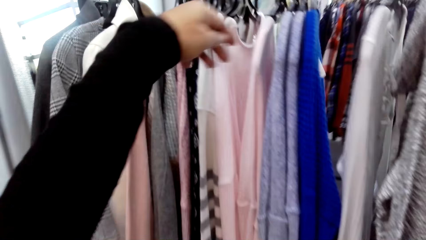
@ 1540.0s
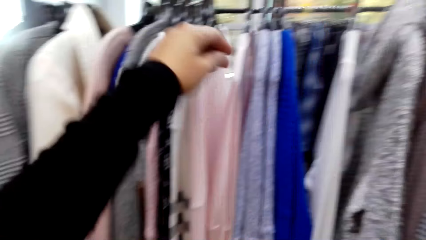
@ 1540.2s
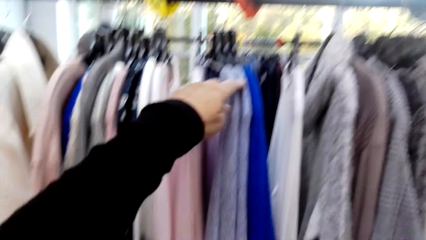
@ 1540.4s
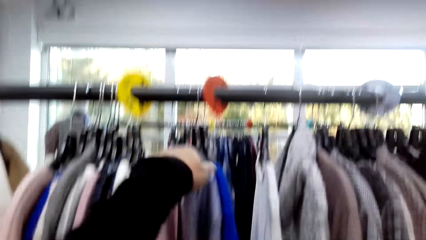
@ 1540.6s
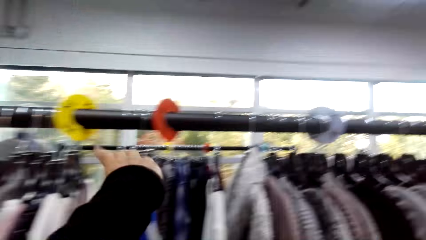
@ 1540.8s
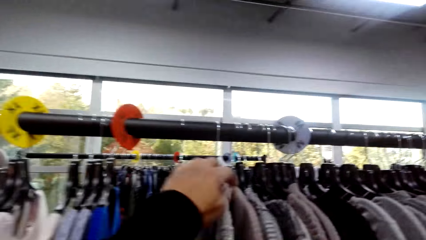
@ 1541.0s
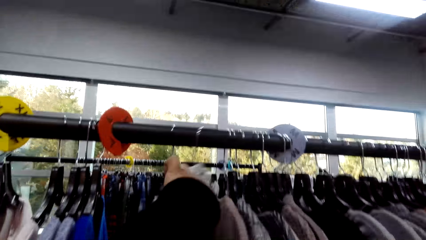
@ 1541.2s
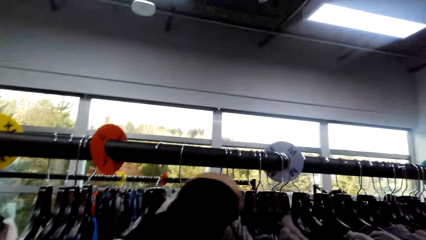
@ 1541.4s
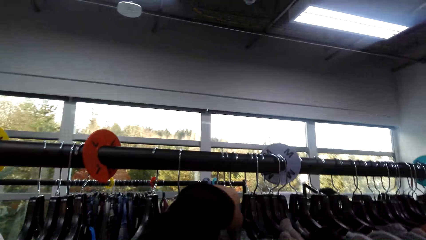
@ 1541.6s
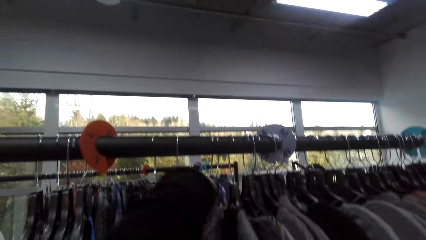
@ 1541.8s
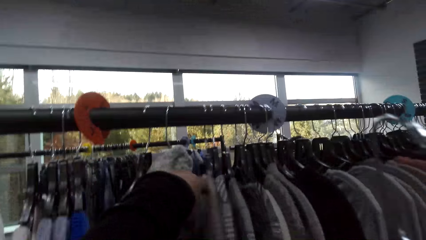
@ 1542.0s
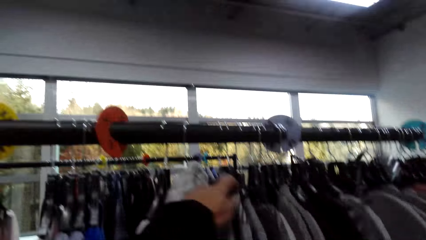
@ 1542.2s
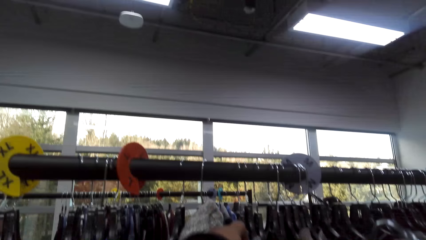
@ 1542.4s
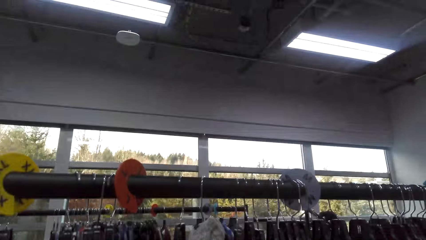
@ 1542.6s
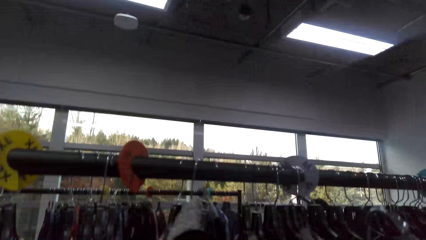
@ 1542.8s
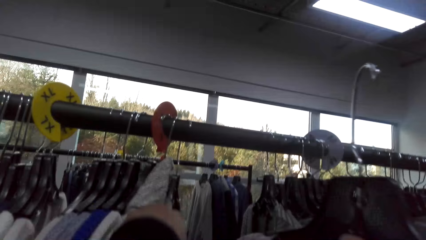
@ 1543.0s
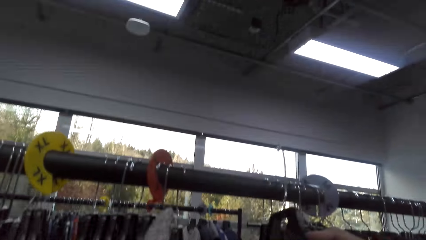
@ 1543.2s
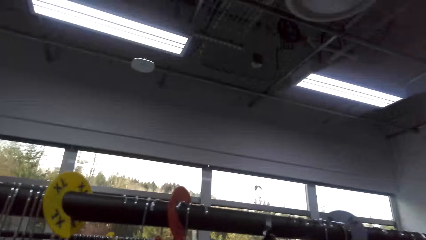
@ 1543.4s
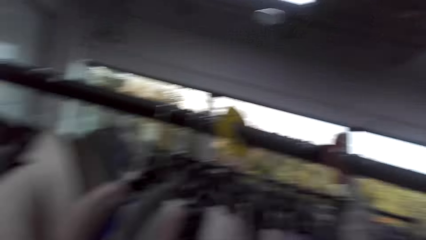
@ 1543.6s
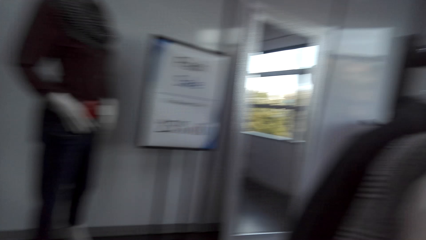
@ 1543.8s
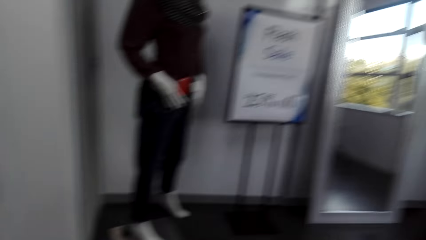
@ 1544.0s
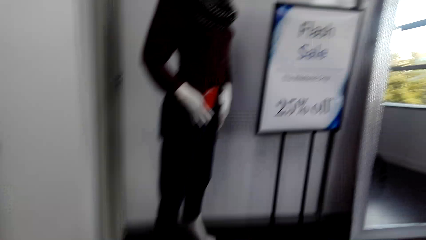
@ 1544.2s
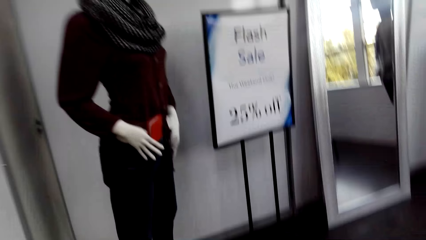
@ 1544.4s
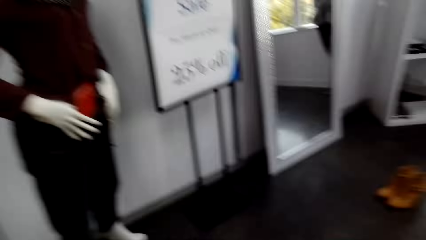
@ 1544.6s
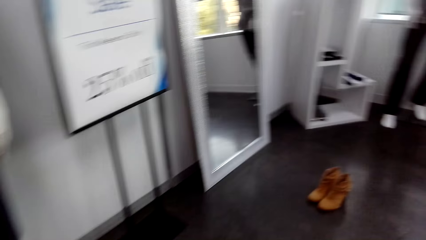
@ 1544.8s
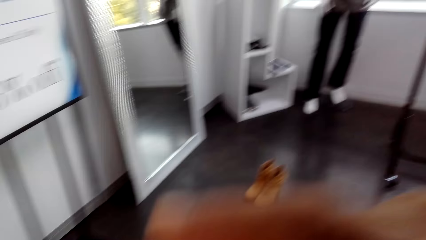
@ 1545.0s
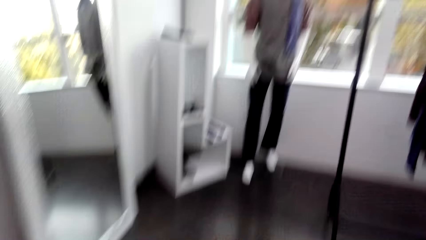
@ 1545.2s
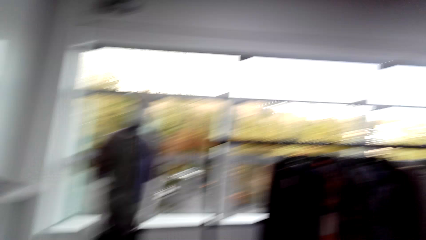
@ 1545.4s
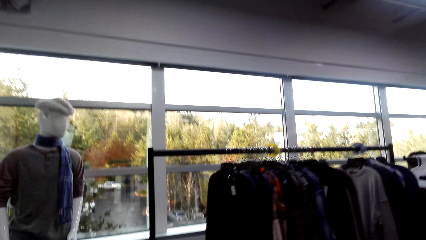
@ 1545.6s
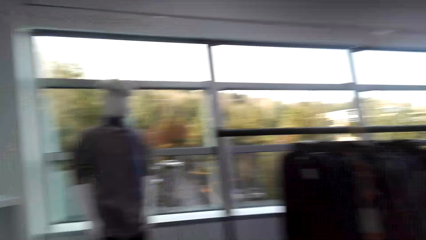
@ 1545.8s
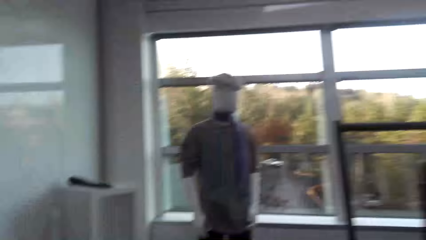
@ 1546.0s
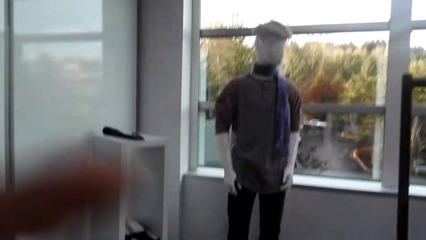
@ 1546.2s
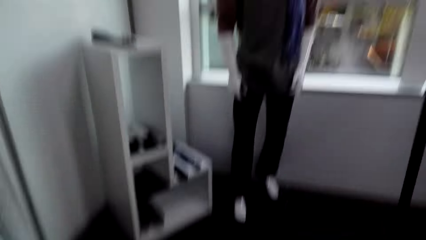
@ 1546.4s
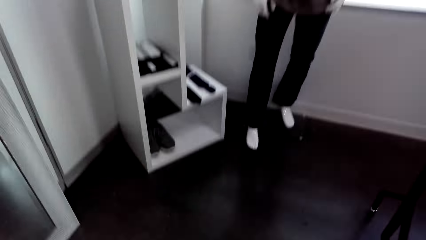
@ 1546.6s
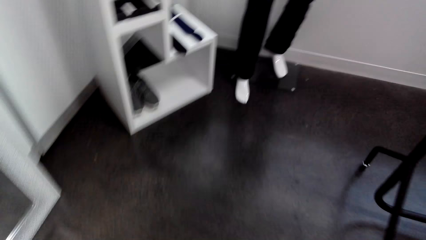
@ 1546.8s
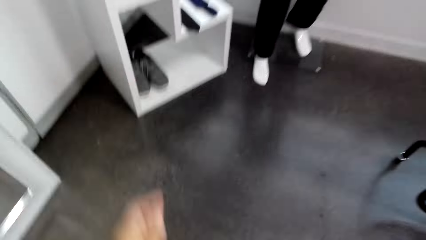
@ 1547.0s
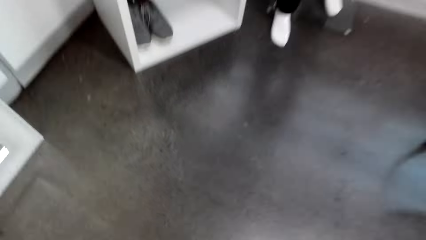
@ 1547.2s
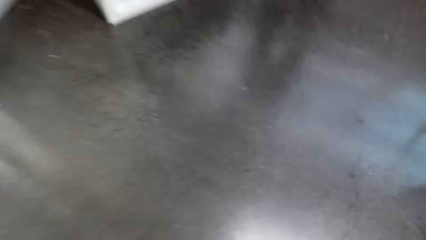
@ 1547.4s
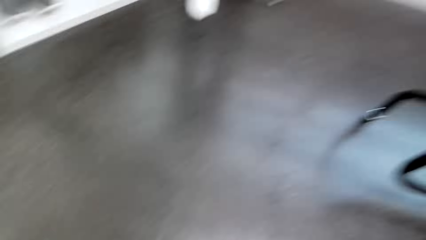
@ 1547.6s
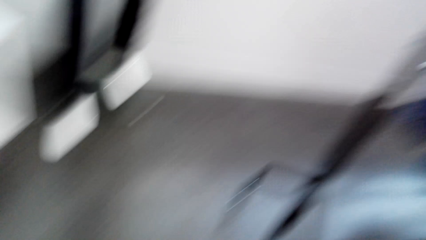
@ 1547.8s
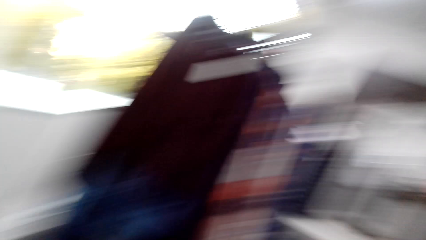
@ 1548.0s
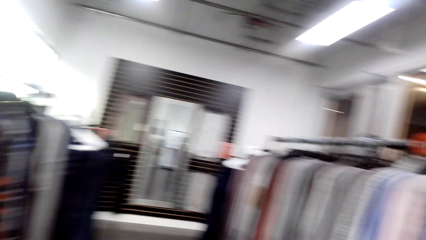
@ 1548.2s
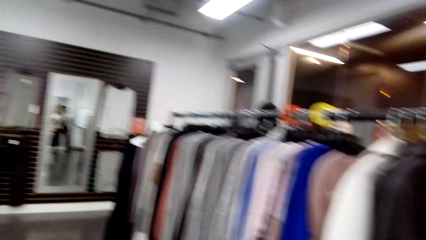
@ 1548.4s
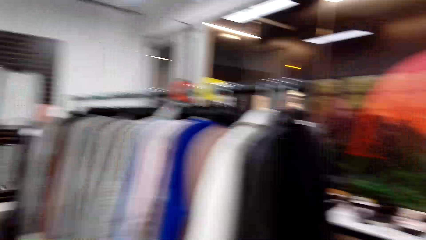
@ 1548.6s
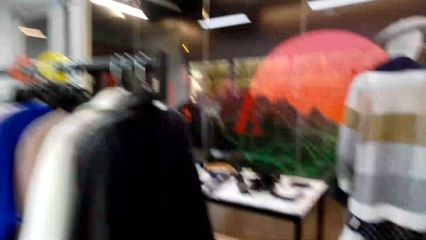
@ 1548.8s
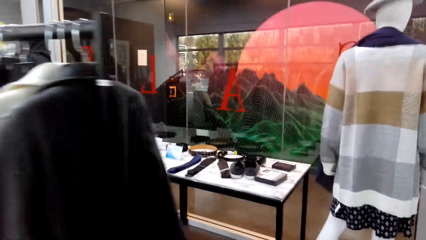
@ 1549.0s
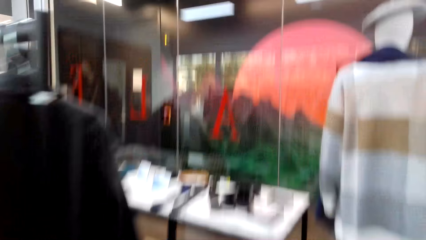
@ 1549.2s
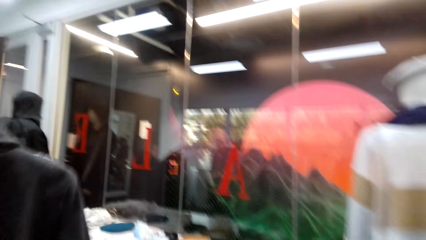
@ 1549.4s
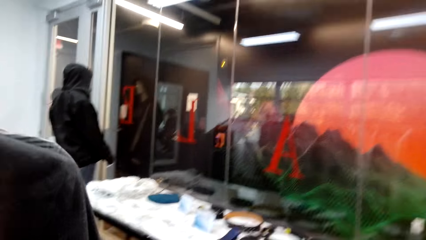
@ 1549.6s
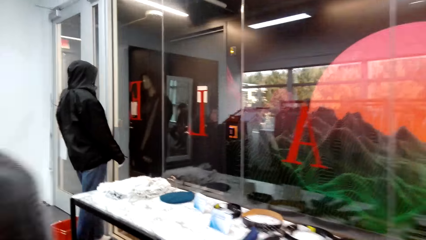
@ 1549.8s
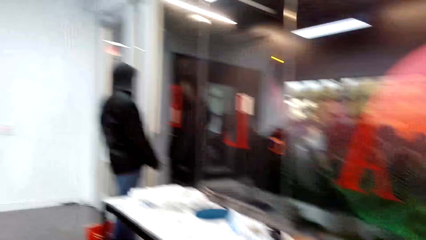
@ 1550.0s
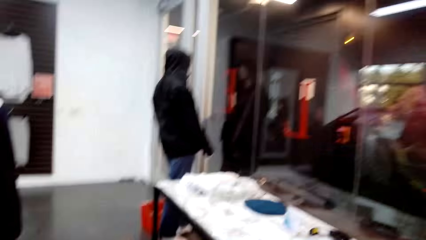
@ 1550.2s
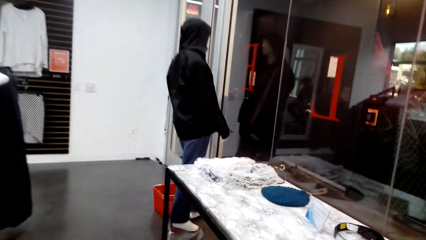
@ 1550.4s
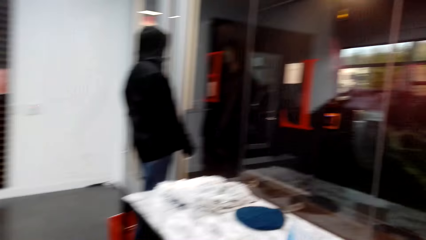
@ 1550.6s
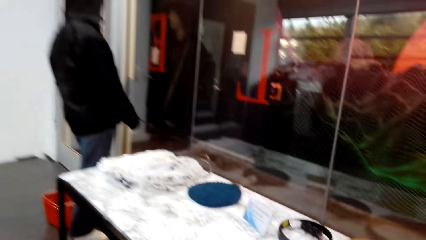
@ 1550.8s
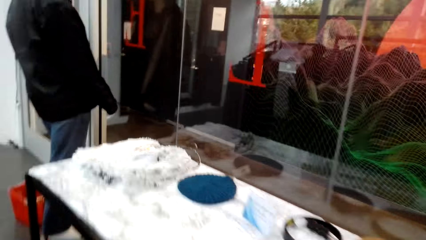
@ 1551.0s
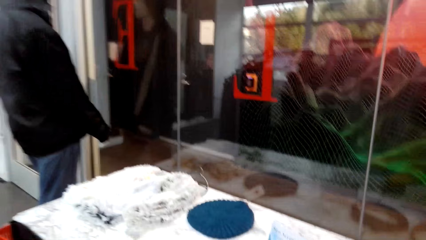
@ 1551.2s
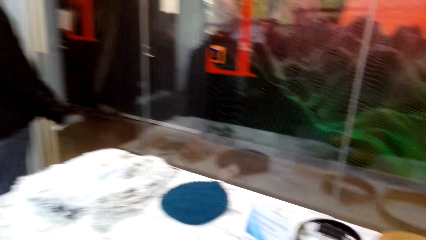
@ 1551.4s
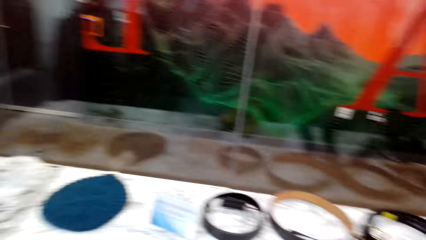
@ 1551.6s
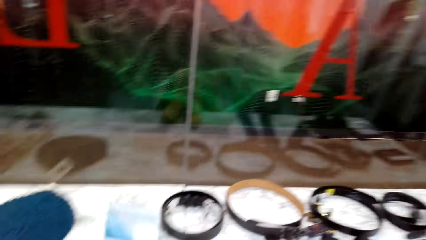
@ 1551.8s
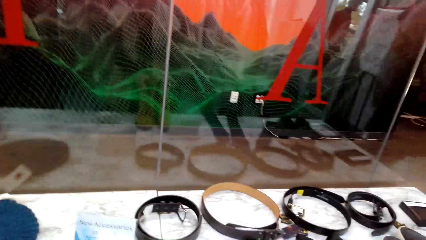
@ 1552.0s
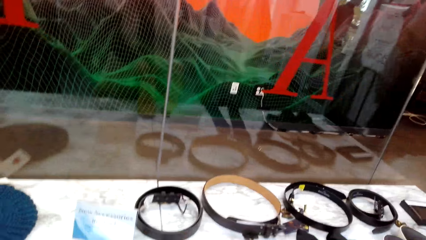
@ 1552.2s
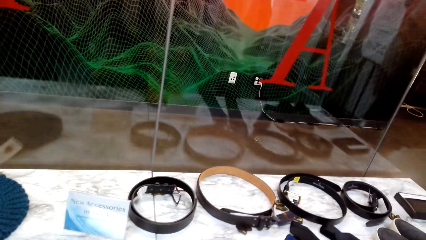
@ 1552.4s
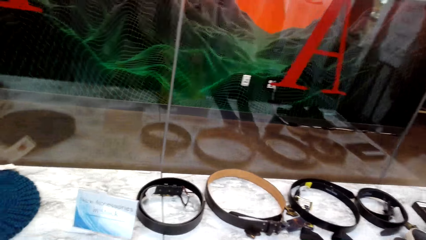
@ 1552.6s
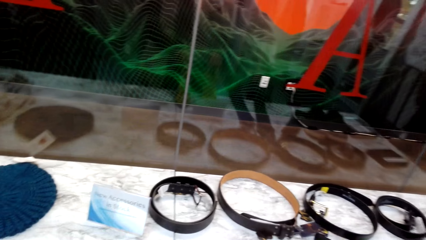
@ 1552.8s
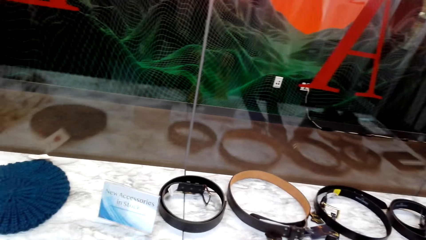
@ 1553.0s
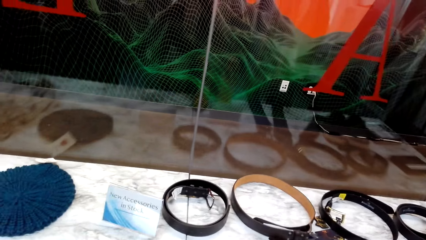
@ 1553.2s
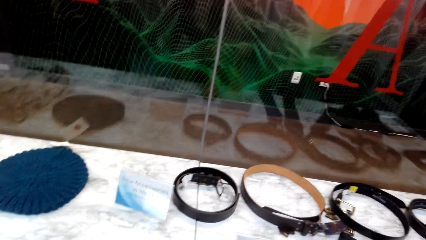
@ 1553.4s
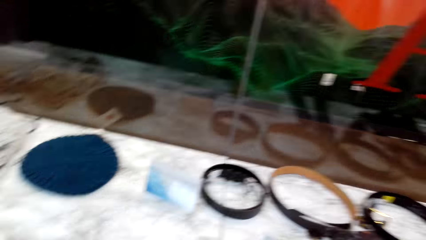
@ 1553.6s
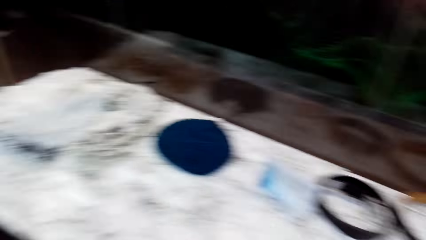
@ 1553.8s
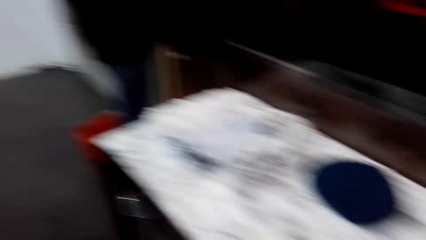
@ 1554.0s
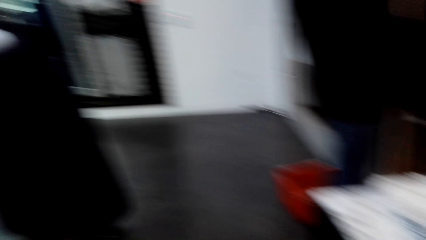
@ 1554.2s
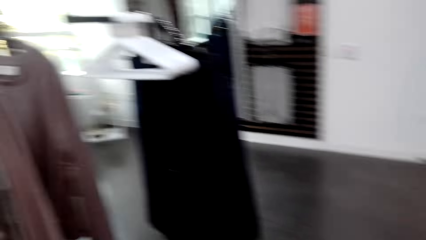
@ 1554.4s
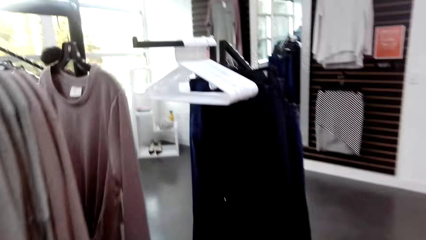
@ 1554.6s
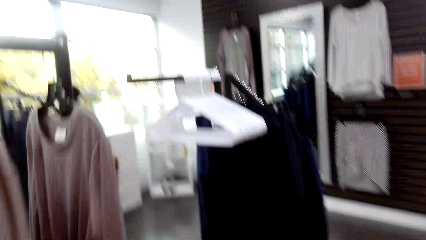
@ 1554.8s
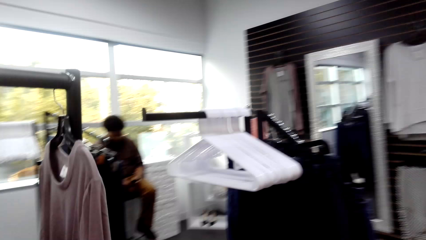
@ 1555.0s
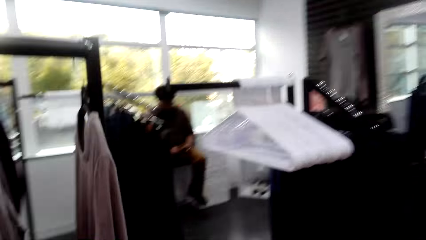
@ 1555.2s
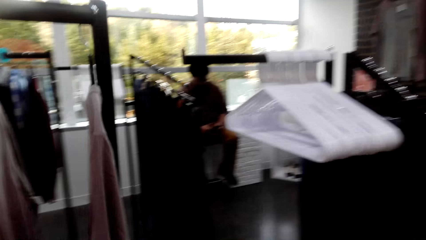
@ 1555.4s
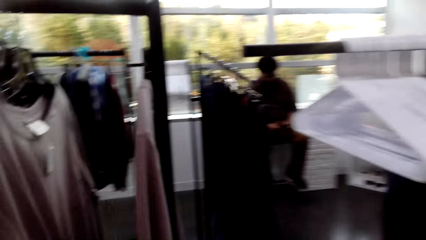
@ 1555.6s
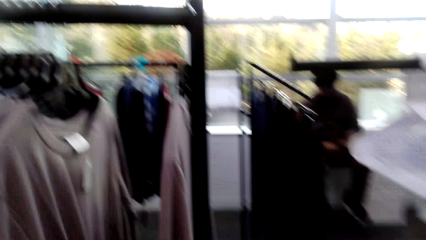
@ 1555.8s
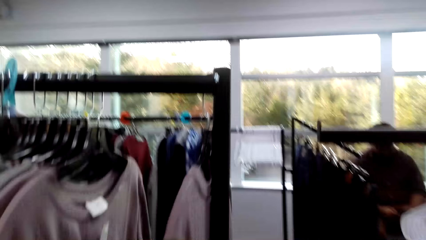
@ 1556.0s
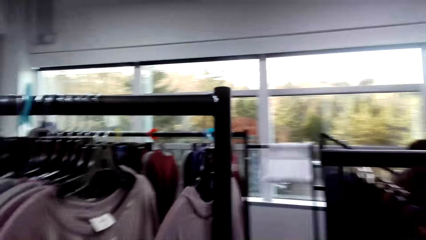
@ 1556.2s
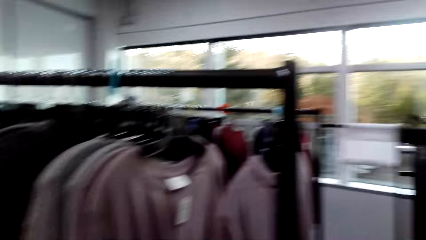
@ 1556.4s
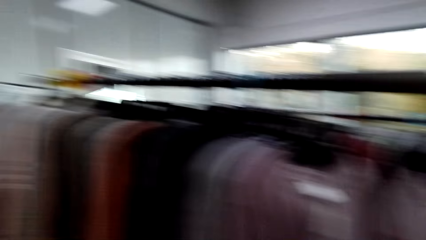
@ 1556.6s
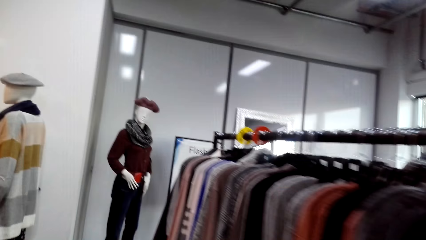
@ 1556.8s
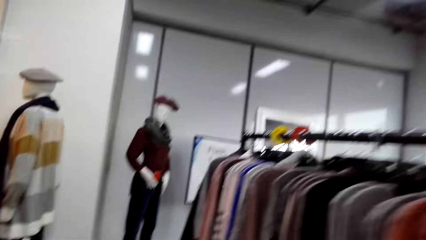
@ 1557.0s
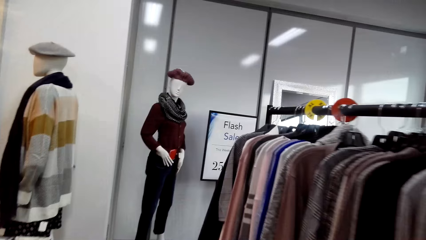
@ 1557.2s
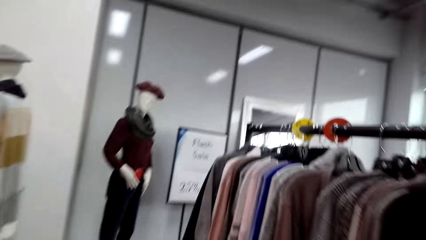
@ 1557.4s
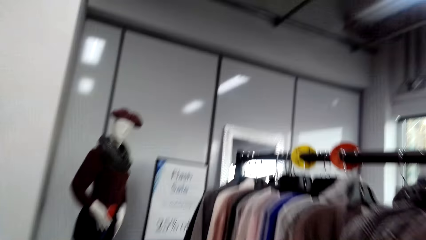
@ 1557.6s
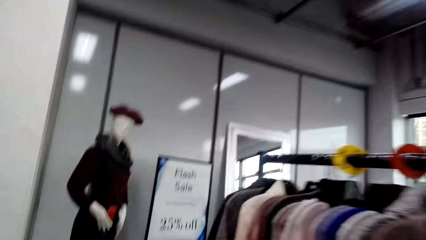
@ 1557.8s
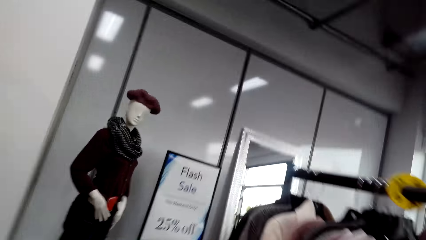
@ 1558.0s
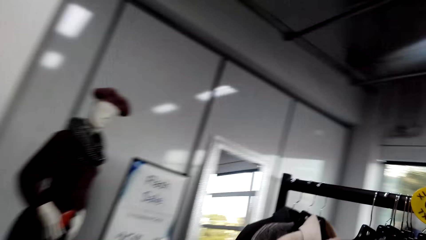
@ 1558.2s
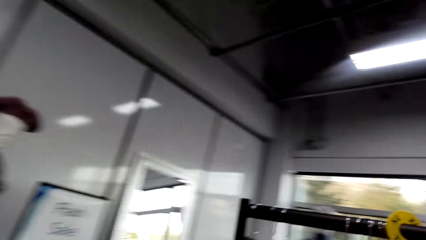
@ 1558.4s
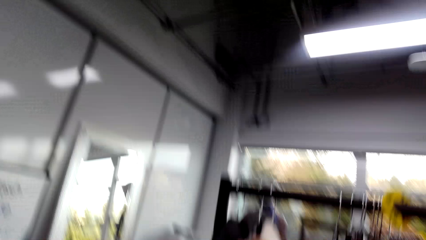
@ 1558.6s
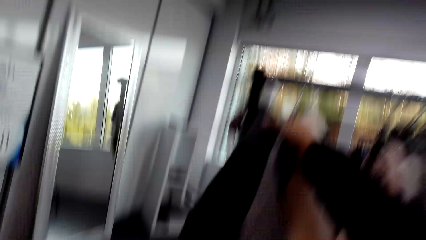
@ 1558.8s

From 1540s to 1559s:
The camera wearer touches the clothes on the hanger. They hang the top. They move around. They pick up ankle boots. They walk around. They put the boots on the display. They move around.
